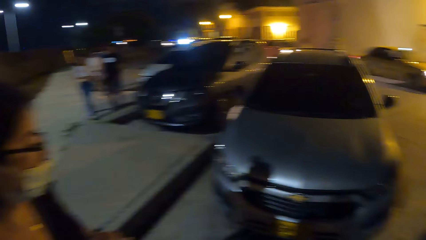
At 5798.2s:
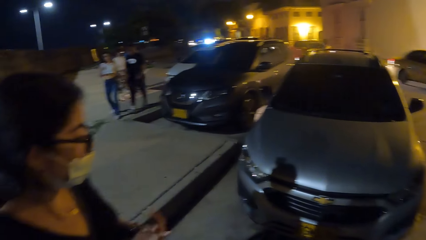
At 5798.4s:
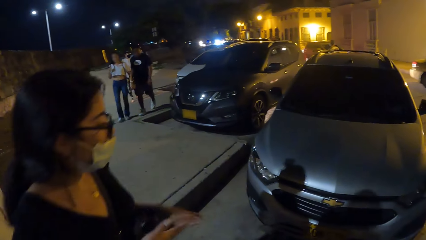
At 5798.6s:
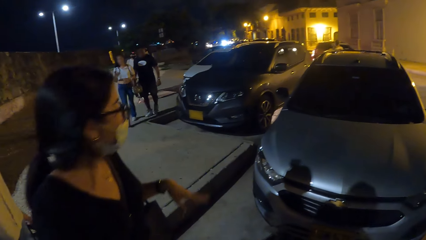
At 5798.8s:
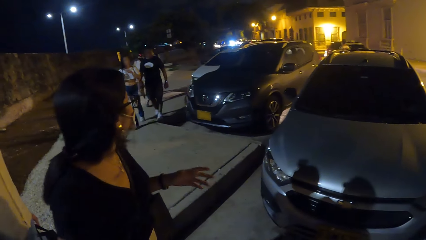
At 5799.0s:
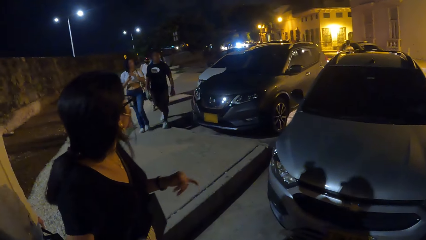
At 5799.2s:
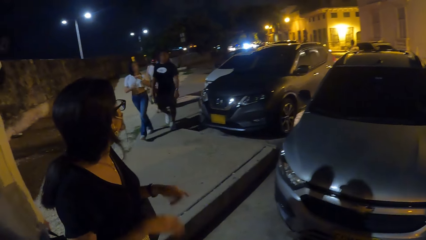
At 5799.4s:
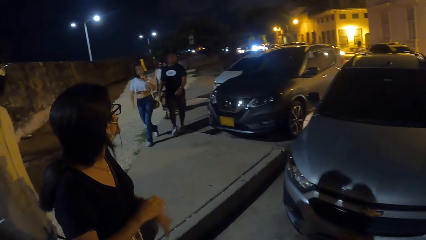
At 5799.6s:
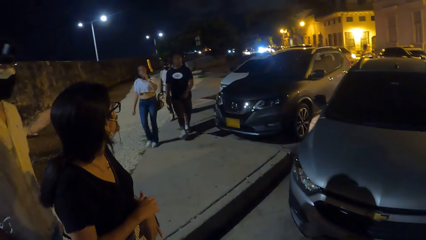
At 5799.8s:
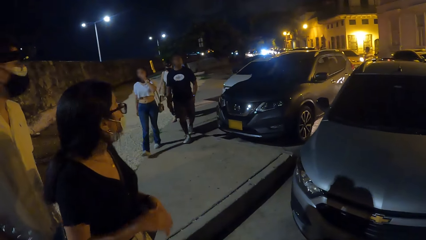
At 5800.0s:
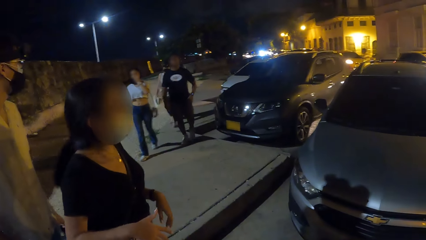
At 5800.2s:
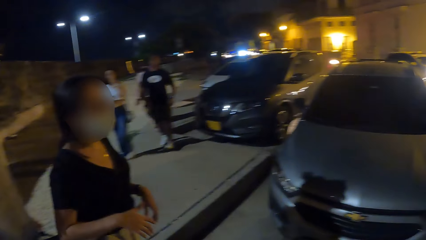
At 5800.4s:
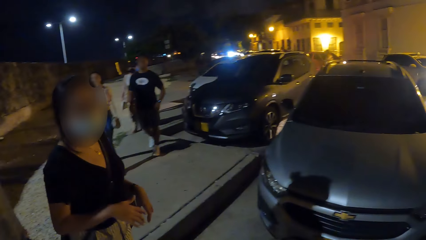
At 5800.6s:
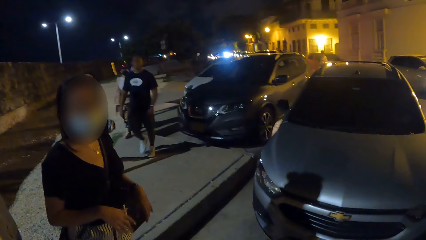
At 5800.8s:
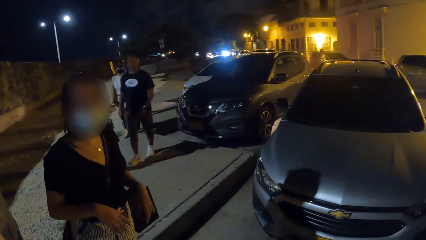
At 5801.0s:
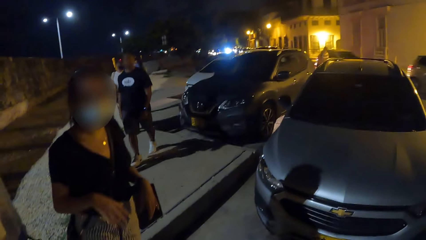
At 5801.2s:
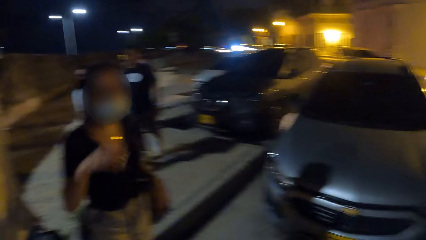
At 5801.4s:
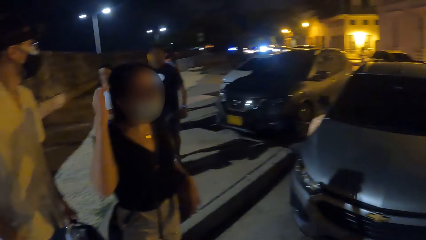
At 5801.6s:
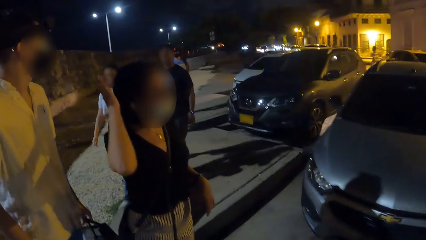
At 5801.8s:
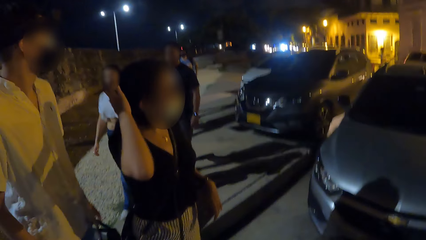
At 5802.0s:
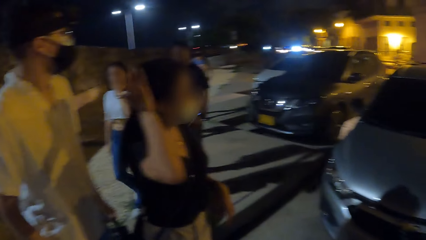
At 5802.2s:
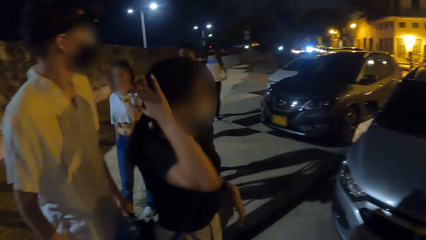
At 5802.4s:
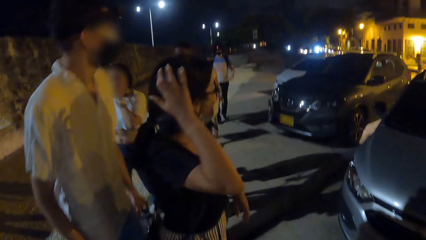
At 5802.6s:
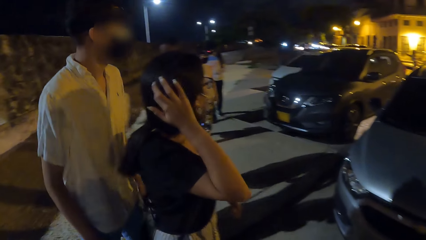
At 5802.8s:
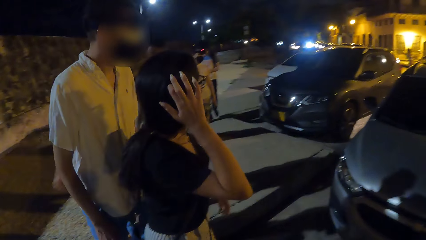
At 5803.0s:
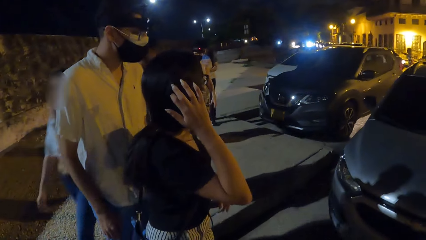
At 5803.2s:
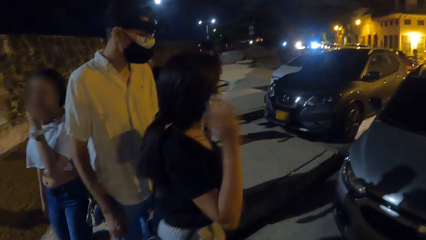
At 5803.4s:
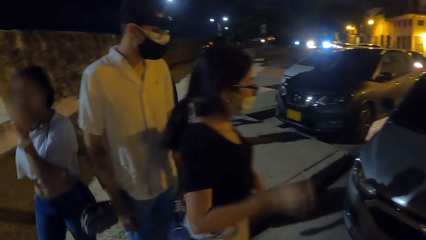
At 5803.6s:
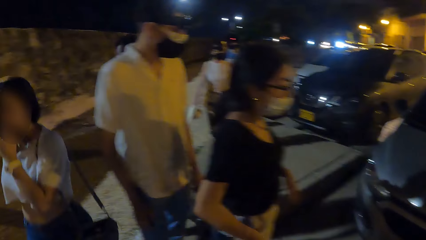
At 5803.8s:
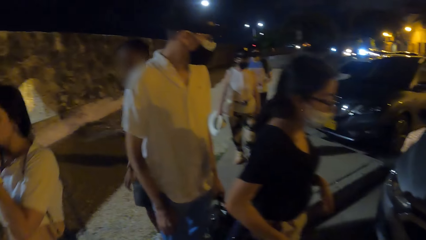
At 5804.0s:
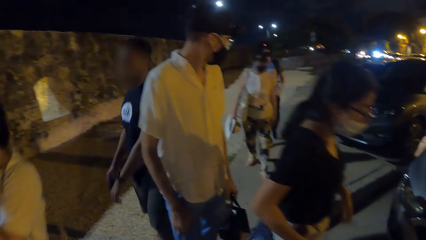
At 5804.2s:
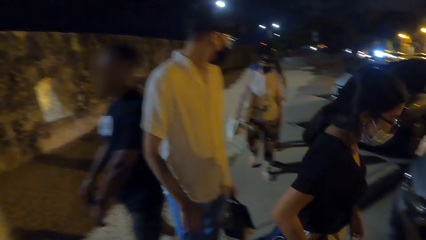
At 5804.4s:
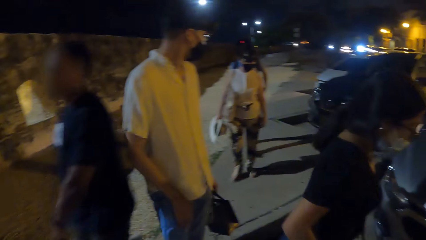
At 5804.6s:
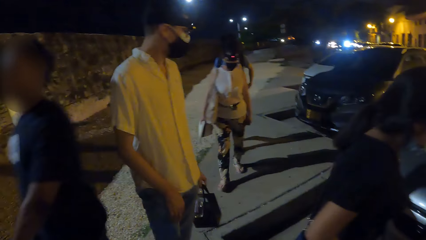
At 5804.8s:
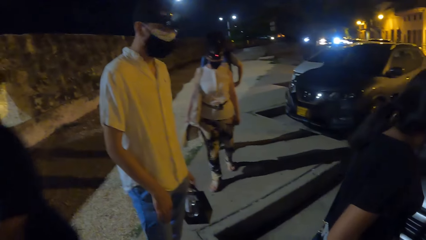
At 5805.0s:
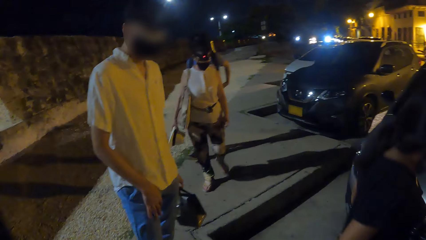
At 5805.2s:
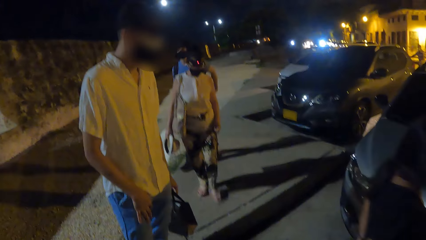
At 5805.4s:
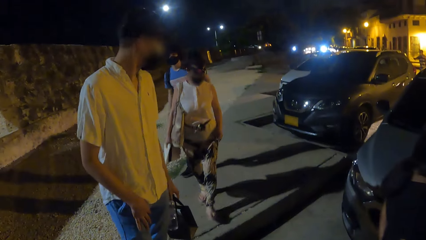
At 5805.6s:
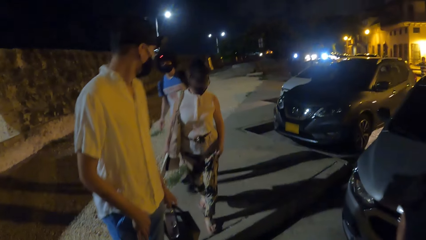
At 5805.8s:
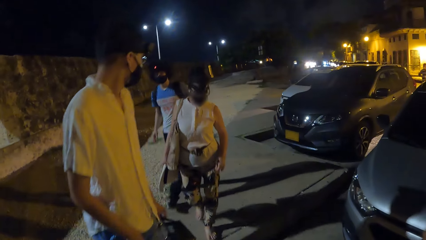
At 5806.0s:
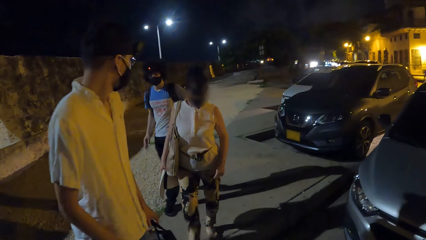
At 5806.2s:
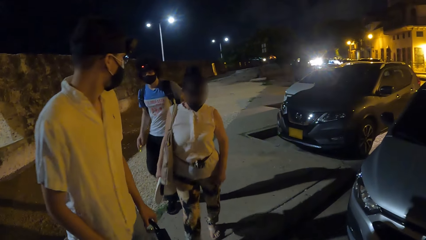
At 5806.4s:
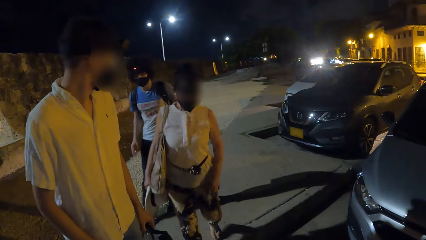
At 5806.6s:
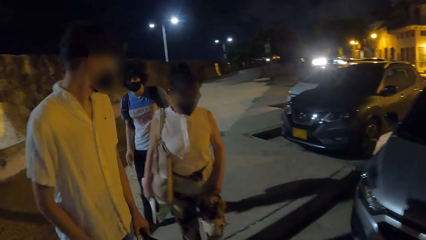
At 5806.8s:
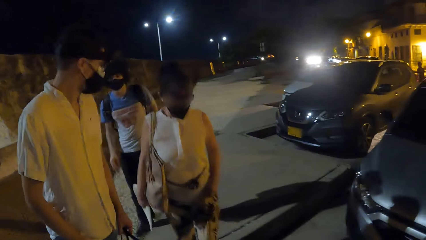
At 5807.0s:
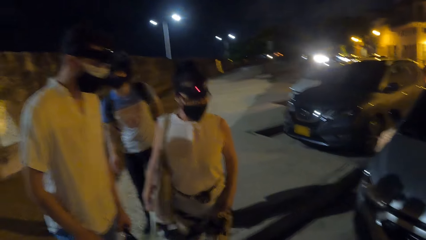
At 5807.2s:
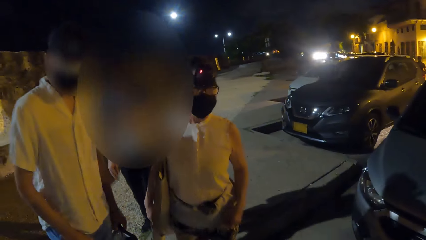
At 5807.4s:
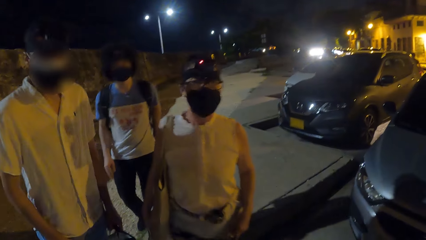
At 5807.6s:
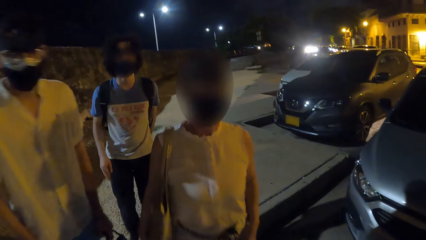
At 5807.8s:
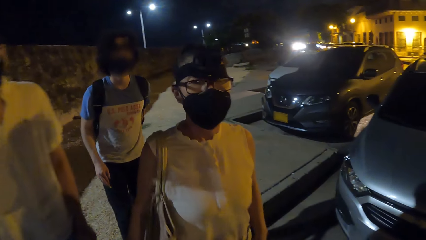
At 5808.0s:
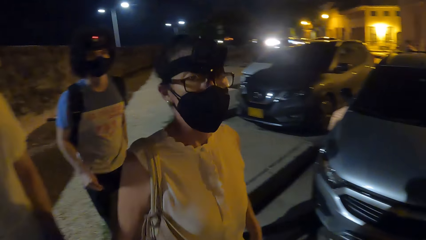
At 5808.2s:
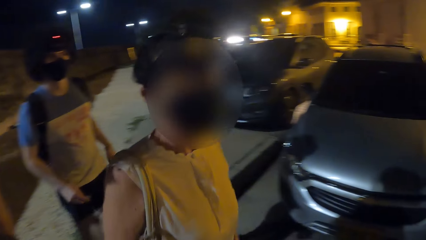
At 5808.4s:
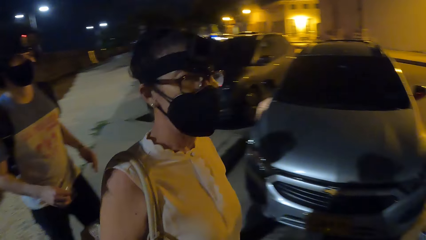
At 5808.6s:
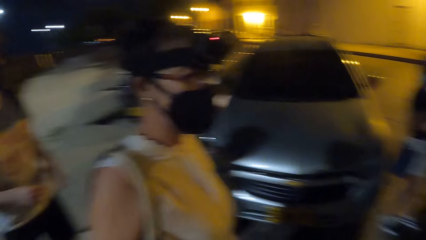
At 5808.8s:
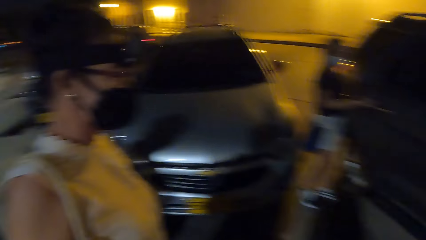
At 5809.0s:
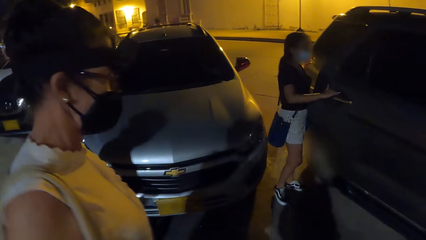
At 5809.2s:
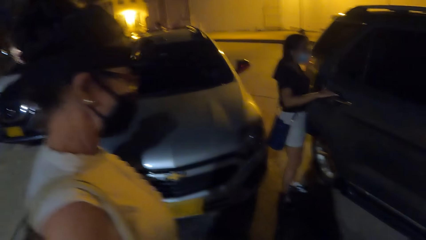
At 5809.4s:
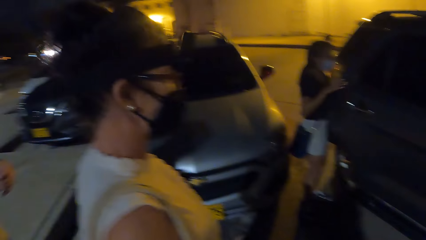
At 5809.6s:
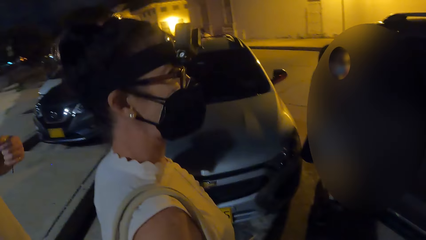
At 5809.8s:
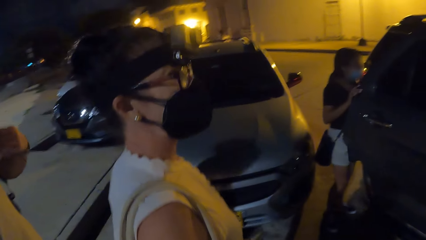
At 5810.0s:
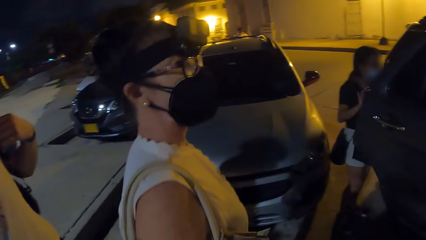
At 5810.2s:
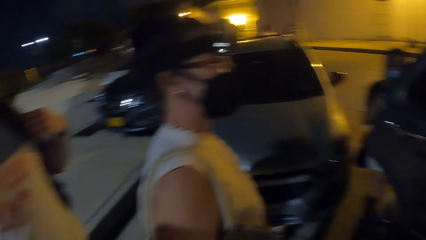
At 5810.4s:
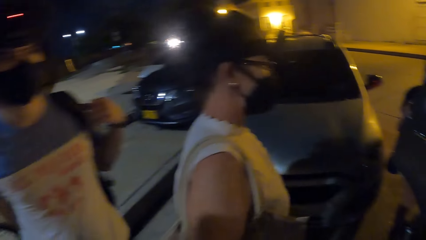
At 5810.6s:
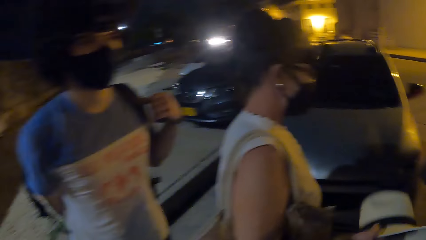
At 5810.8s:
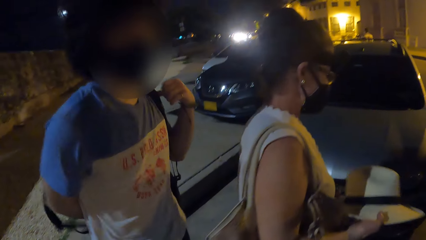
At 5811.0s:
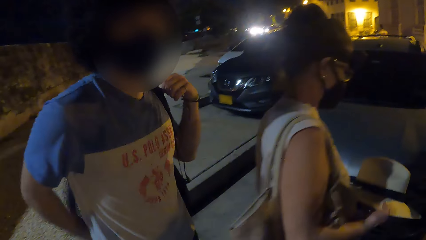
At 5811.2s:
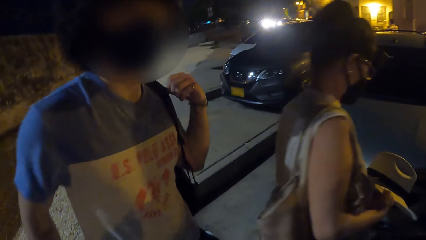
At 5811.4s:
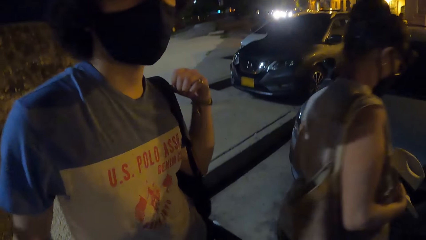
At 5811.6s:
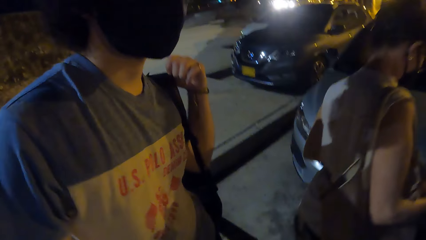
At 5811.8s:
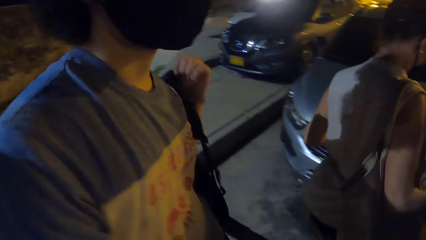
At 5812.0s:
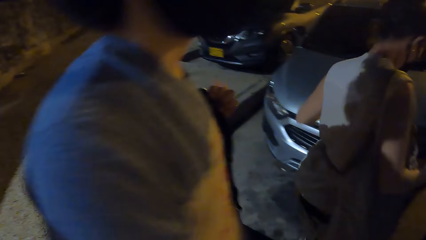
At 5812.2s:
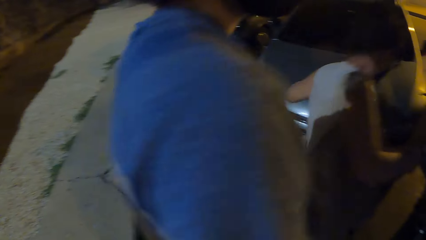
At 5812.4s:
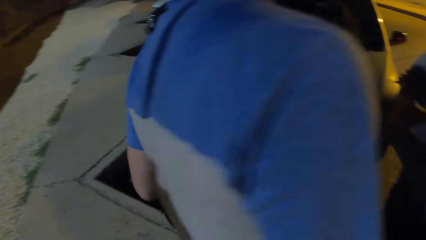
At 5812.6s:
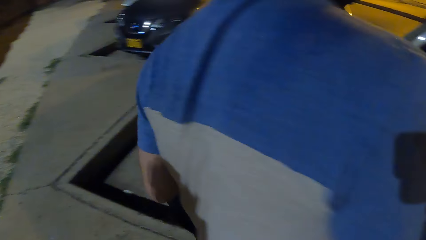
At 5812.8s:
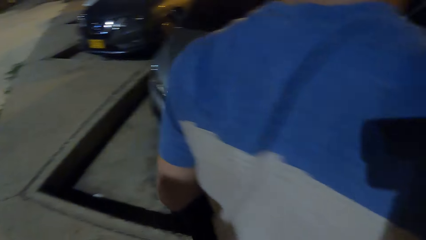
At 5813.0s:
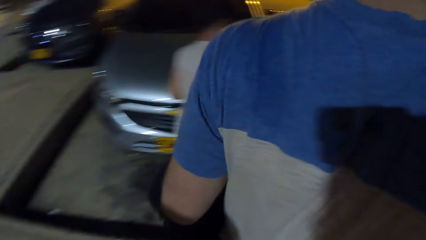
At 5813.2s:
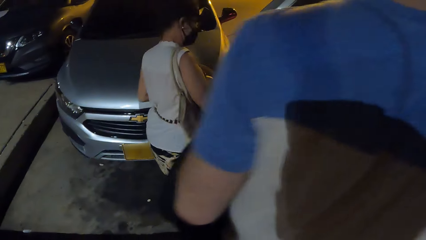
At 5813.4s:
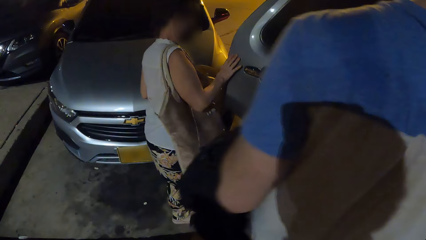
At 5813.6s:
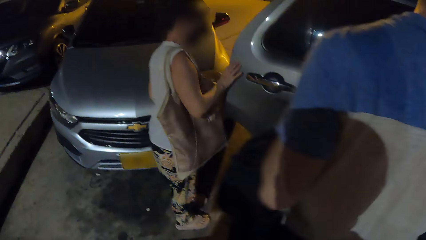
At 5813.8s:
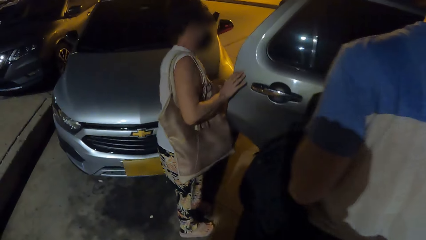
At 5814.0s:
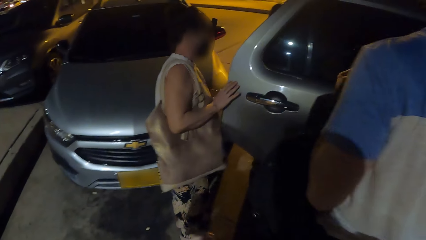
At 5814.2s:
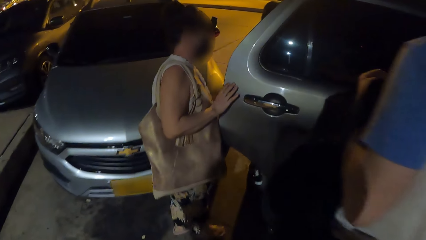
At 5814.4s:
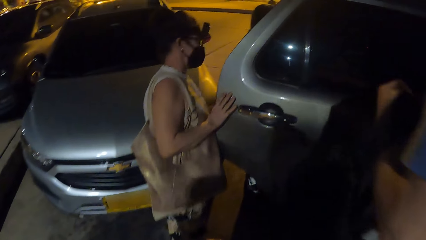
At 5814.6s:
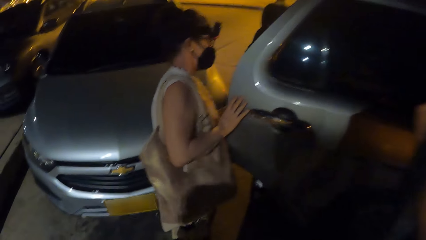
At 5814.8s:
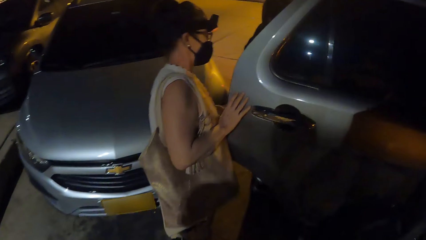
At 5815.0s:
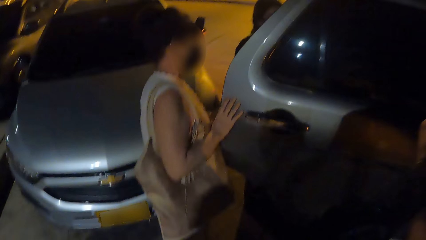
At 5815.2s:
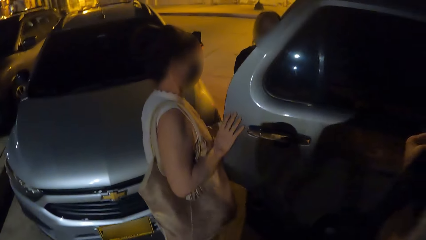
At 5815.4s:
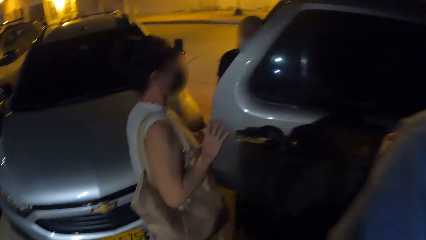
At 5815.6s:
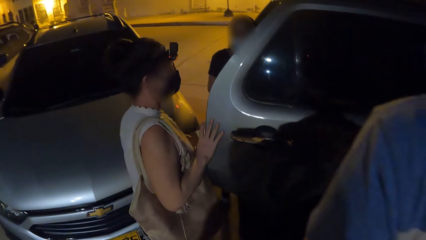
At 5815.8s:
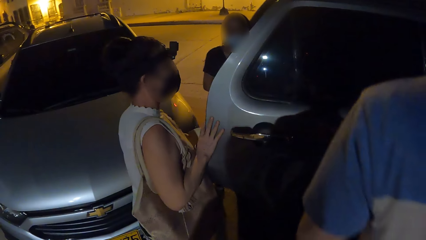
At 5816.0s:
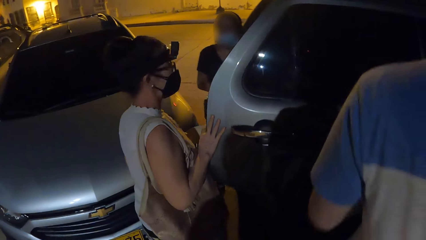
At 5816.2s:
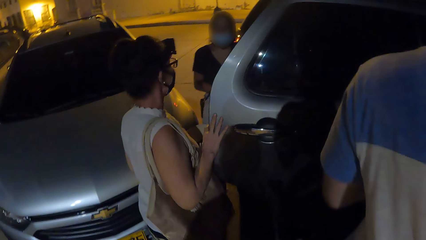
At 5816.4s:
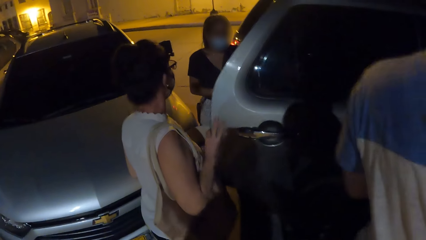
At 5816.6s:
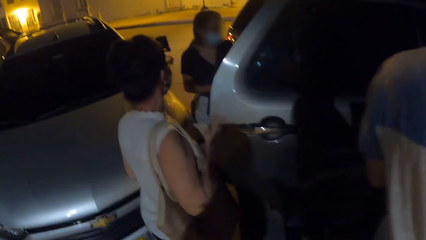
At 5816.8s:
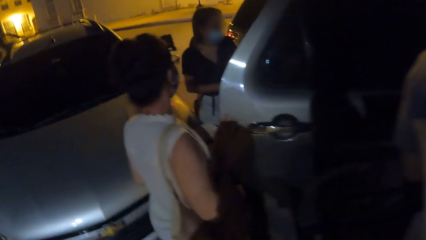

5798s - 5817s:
The camera wearer looks at a passing car. A lady makes gestures by hand. A man walks beside another lady on the pavement. The first lady touches her hair. The camera wearer looks at pedestrians passing by. A third lady walks in front of another man on the pavement. The first lady moves around the pavement. The camera wearer looks at a woman and a man. They look at another woman as she enters a car. The first lady opens a car door. The third lady moves towards the car and holds the car door.
